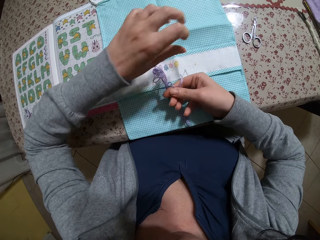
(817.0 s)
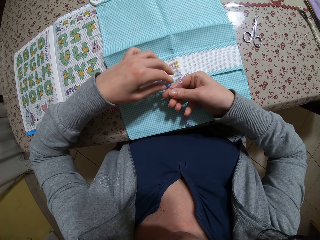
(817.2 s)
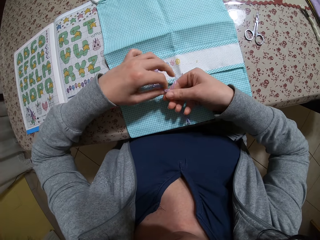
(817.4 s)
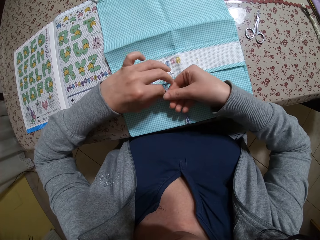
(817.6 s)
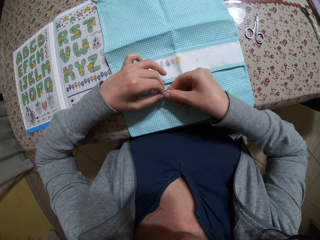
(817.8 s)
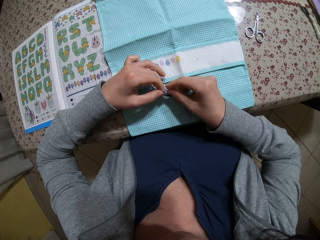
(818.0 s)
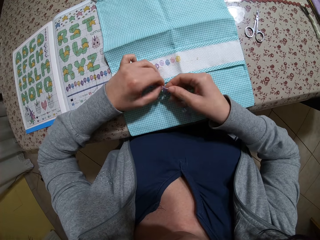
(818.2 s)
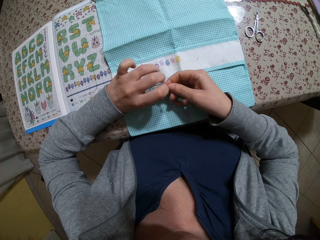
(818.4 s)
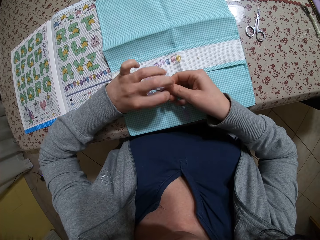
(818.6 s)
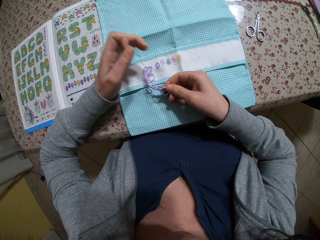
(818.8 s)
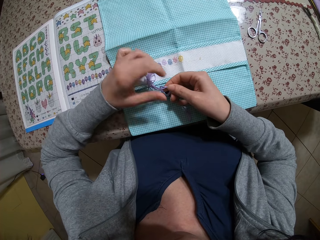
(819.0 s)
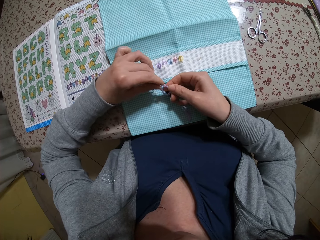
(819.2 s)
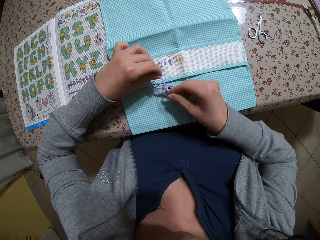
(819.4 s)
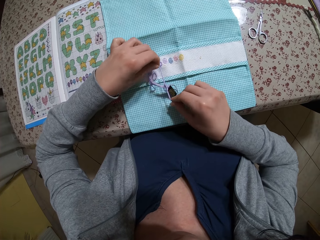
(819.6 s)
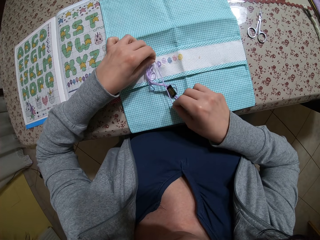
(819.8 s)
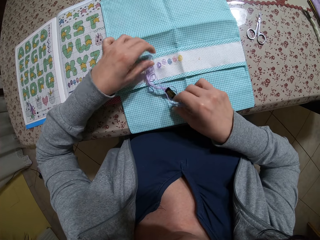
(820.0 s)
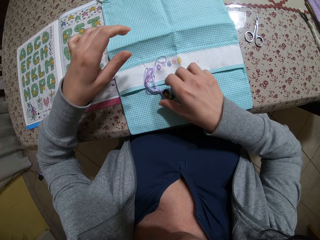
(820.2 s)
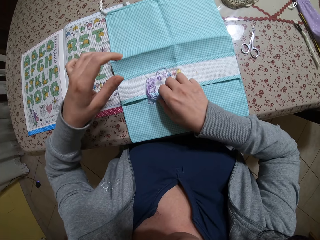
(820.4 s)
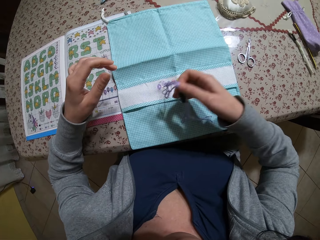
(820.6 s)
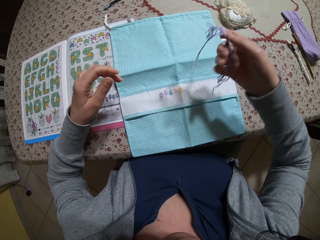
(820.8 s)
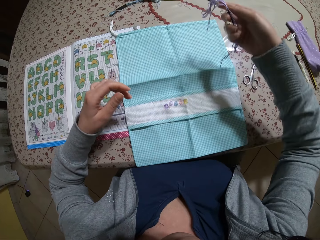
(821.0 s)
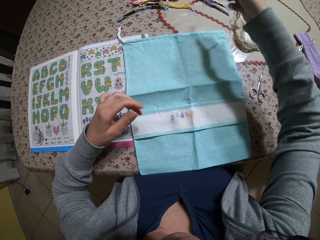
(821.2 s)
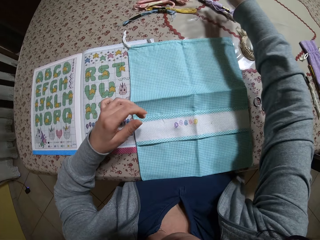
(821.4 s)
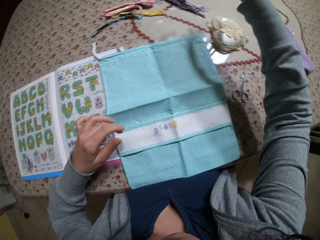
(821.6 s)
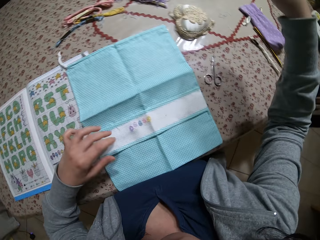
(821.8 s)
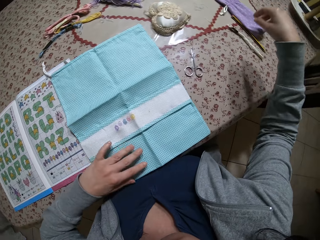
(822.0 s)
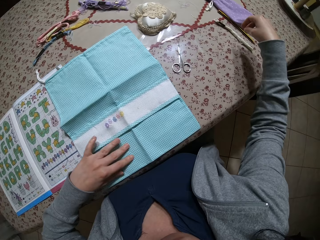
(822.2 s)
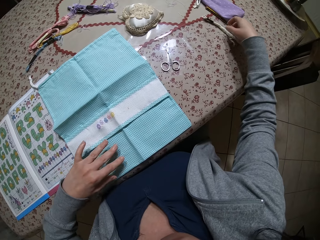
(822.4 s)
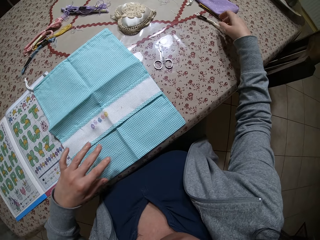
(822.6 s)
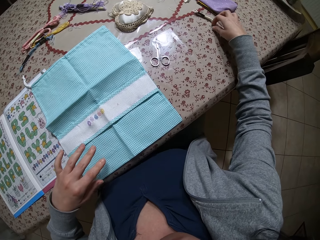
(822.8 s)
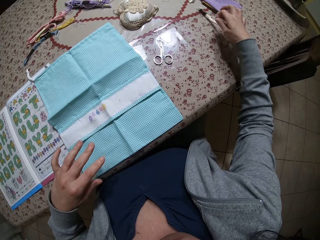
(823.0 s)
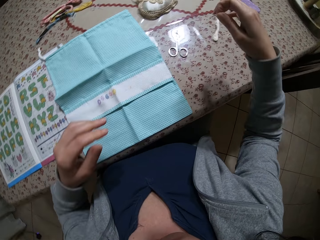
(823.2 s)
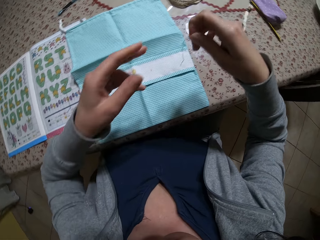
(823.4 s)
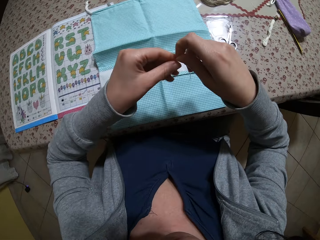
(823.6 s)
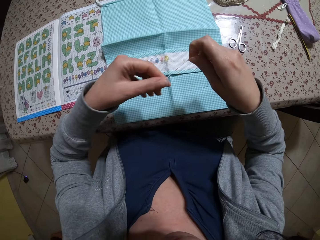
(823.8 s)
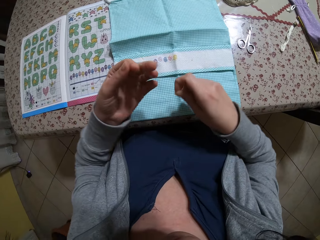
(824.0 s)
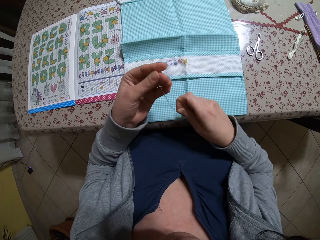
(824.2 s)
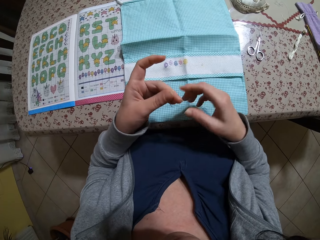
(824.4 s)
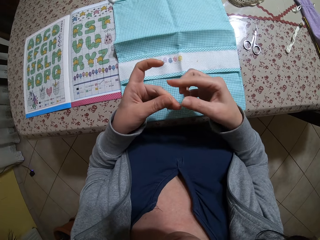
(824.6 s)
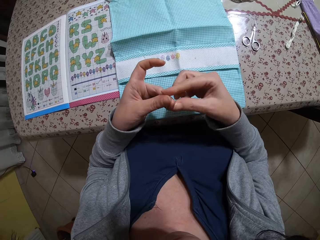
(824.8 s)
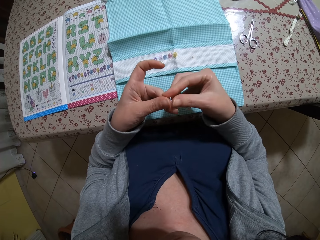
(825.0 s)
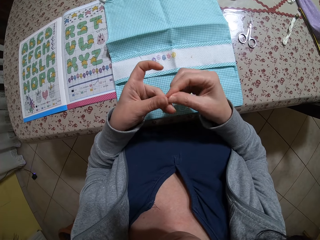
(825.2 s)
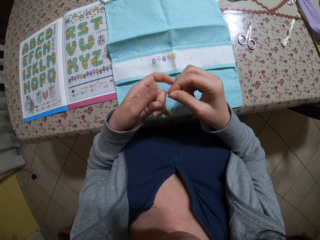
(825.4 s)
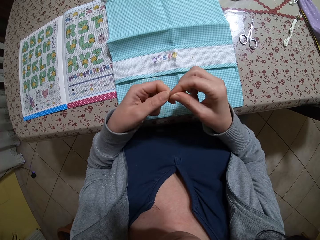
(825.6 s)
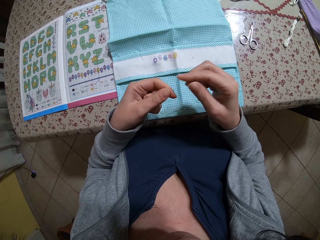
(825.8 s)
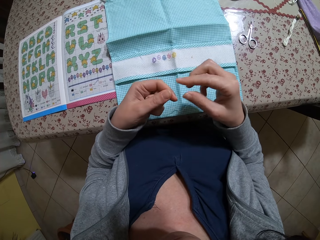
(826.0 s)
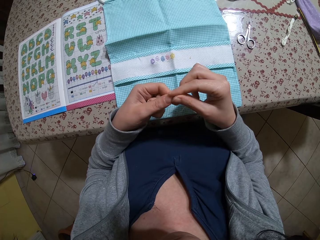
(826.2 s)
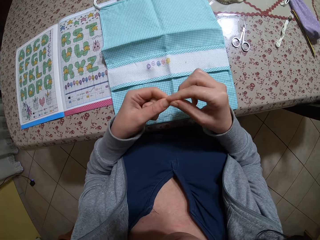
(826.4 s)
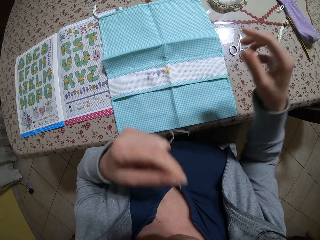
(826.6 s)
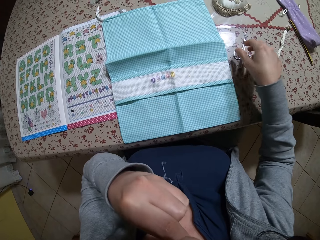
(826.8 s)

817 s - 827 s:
The camera wearer ties the thread. She puts the thread aside. She picks the bundle of thread from the drawstring bag with her right hand. She drops the bundle of thread in her right hand on the table. She picks a thread from the bundle of thread with her right hand. She stretches the thread with both hands, and arranges the thread with both hands. She ties a knot on the thread.

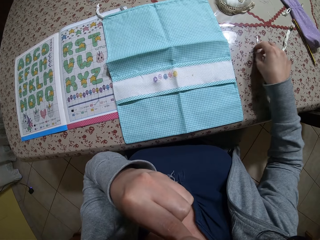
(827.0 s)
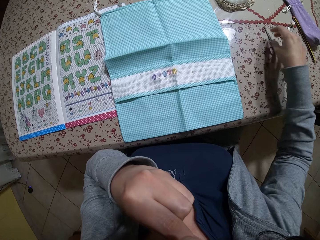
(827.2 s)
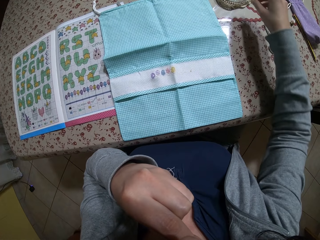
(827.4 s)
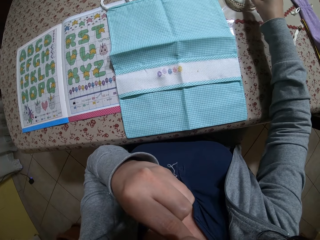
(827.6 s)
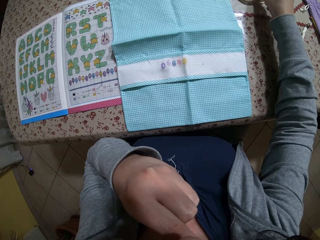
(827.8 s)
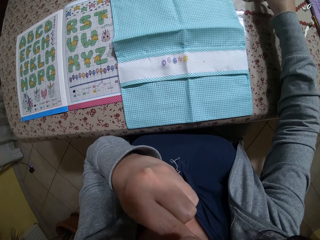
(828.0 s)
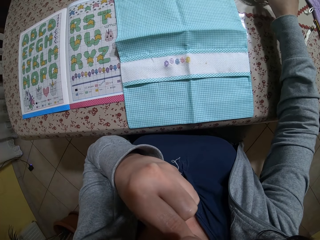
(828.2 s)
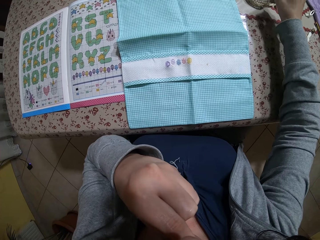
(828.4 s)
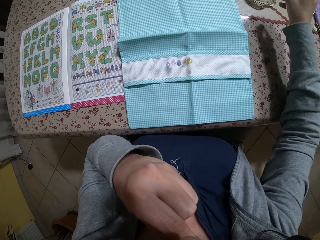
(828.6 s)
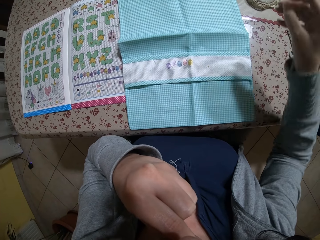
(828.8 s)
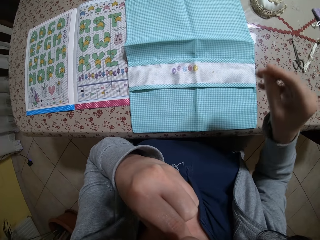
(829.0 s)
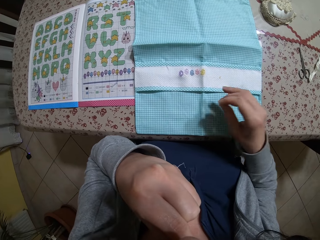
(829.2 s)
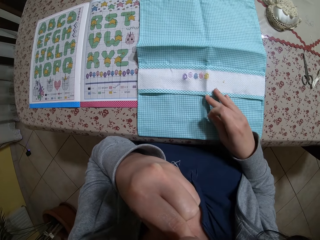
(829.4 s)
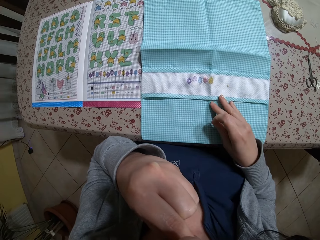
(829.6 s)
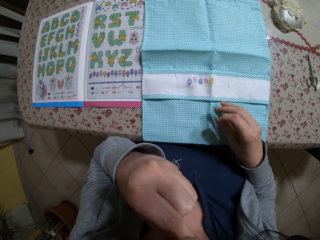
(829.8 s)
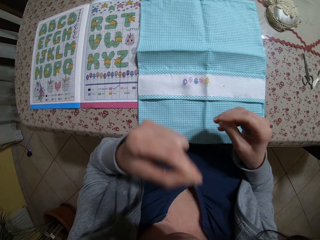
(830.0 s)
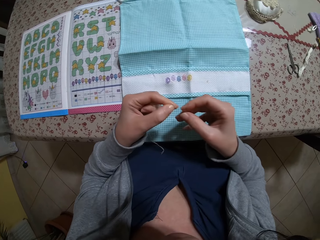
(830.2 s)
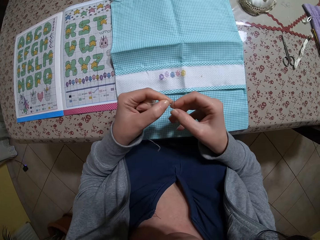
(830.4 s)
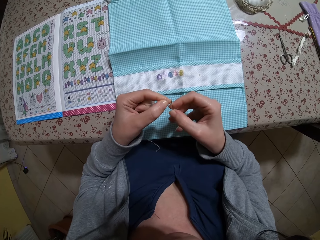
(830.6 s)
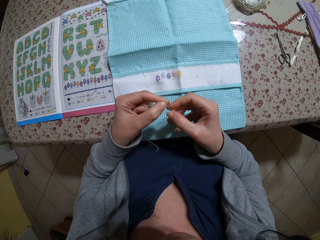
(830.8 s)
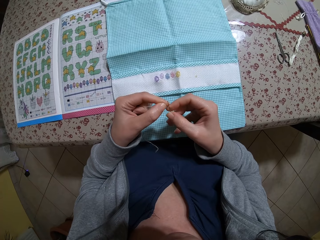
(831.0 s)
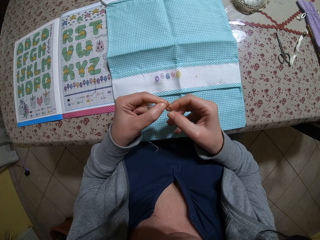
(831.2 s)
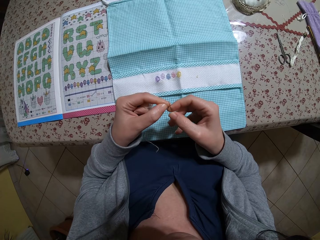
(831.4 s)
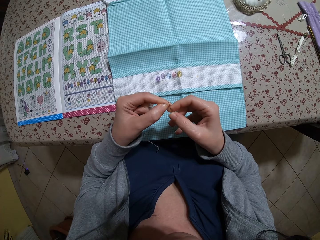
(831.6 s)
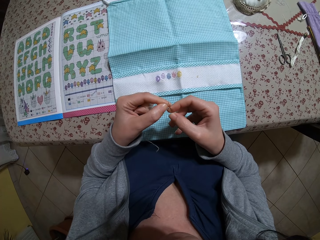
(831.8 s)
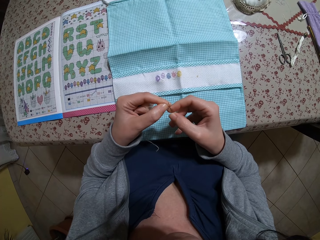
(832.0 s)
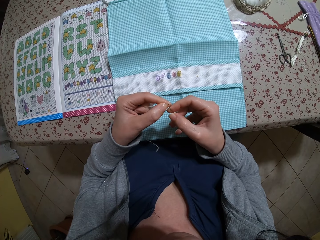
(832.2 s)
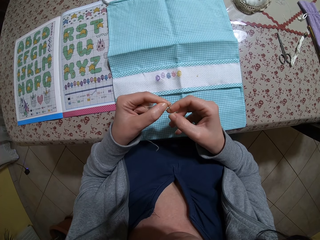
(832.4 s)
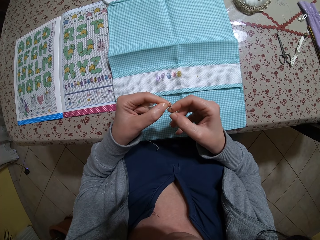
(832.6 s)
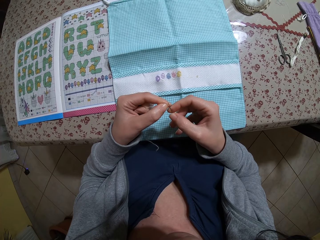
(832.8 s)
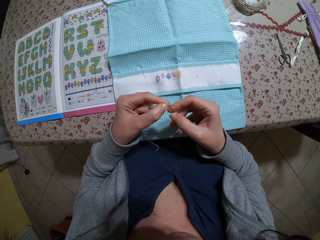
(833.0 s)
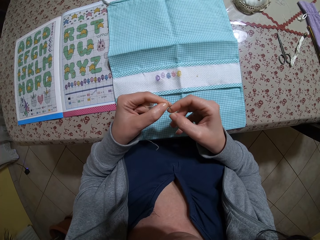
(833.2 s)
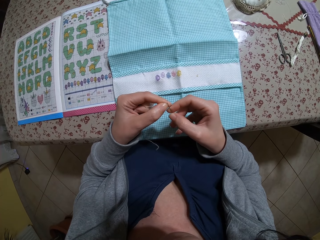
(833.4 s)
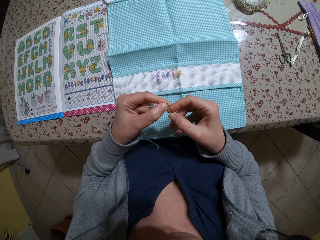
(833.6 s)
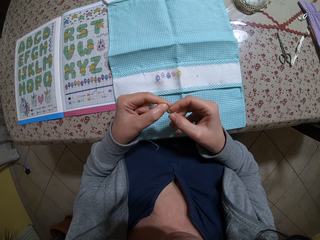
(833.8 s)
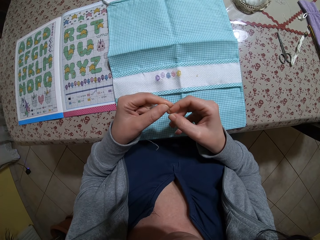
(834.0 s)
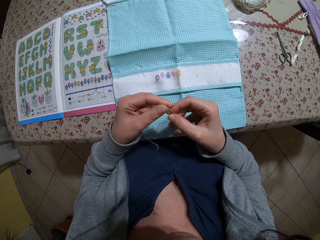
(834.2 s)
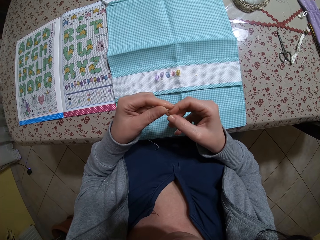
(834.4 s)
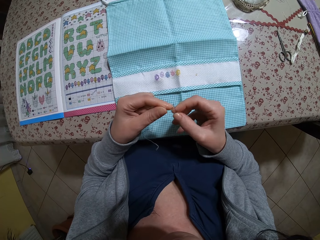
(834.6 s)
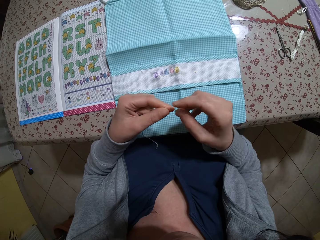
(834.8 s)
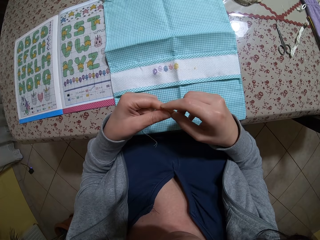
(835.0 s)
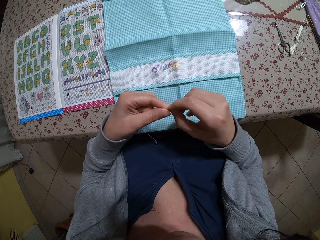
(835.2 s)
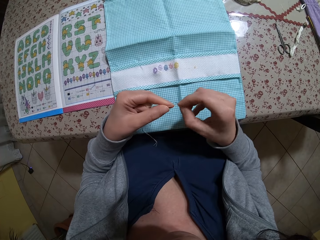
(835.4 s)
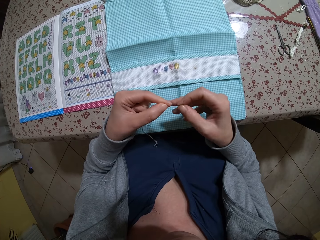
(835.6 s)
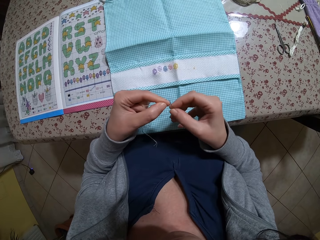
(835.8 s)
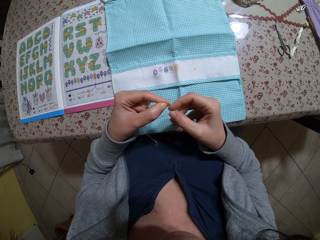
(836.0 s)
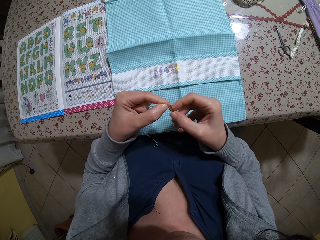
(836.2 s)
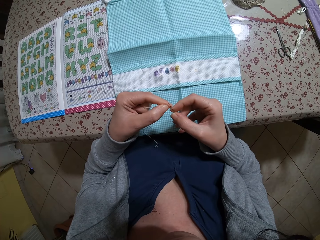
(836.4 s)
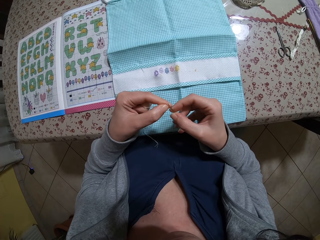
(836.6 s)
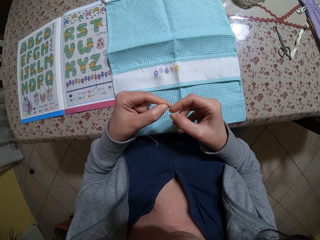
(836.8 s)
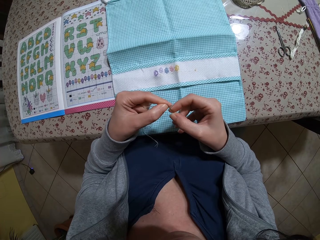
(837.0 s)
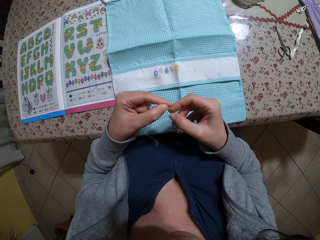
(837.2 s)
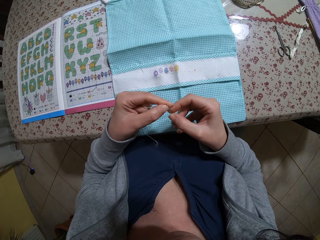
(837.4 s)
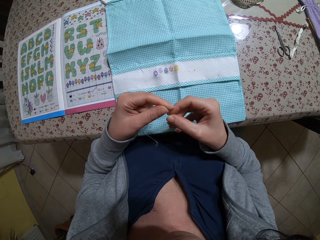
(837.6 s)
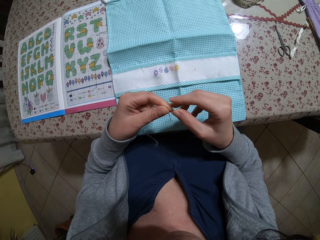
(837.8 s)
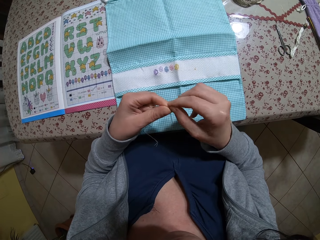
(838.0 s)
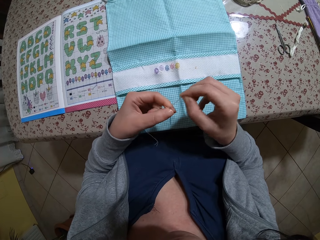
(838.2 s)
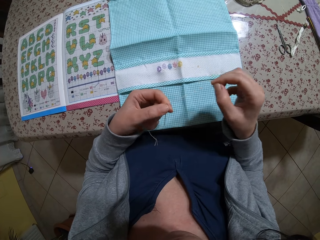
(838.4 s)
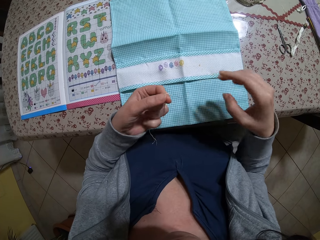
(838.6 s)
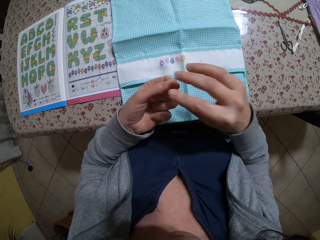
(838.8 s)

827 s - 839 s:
The camera wearer holds the strand of thread in her left hand. She puts the strand of thread in her mouth. She moves a pair of scissors on the table with her right hand. She picks a needle from a pin cushion on the table with her right hand. She adjusts the fabric on the table with her right hand. She drops the needle on the thread. She puts the strand of thread in the eye of the needle. She adjusts the strand of thread with her right hand. She puts the strand of thread in the eye of the needle. She holds the needle with her left hand. She pulls the strand of thread in the needle with her right hand.
